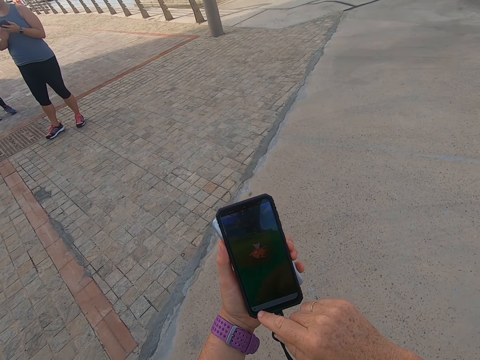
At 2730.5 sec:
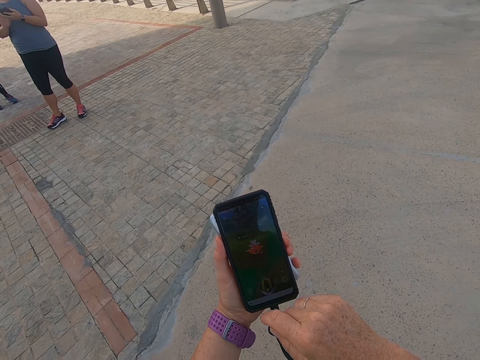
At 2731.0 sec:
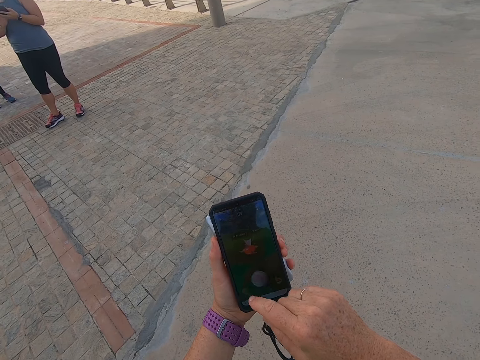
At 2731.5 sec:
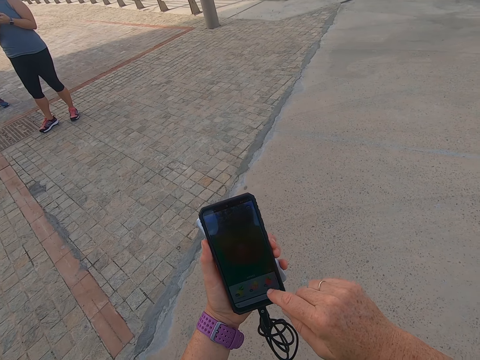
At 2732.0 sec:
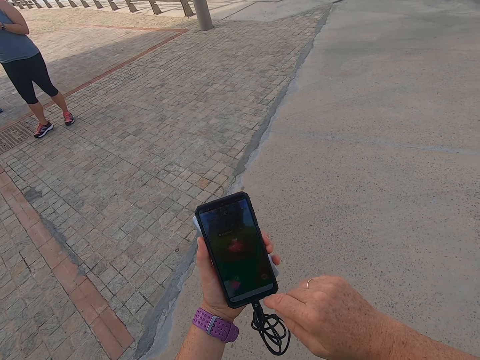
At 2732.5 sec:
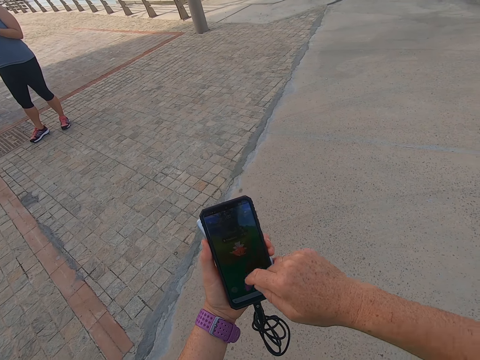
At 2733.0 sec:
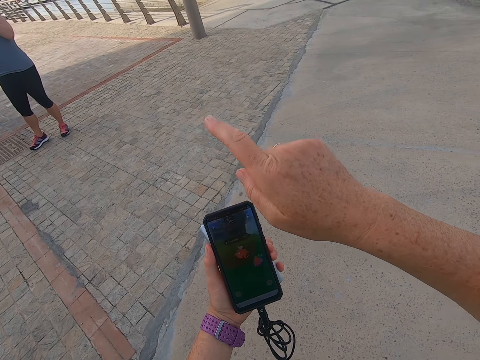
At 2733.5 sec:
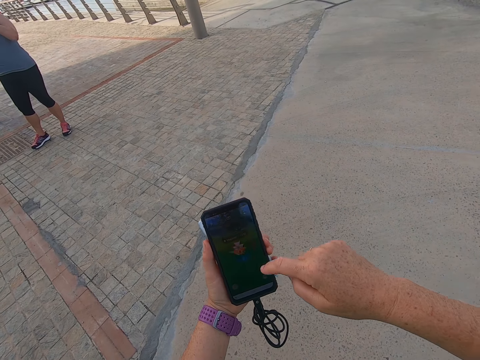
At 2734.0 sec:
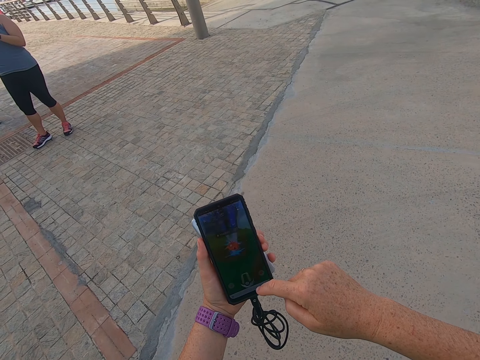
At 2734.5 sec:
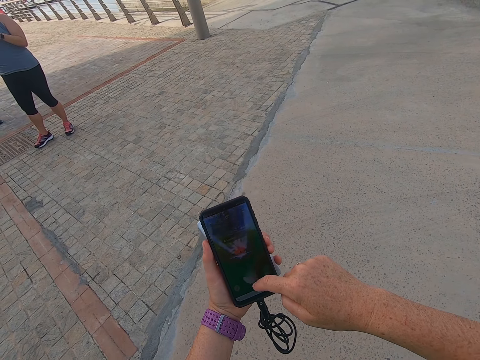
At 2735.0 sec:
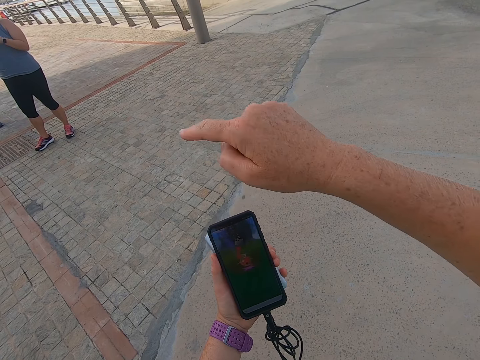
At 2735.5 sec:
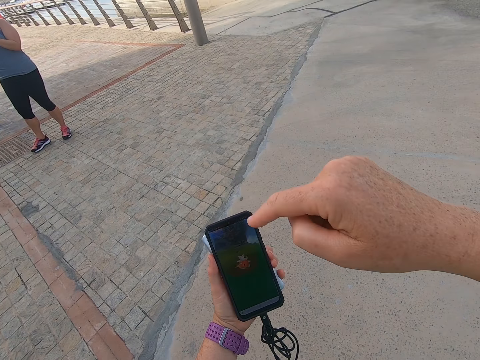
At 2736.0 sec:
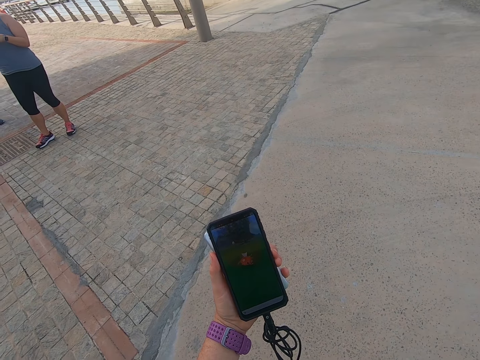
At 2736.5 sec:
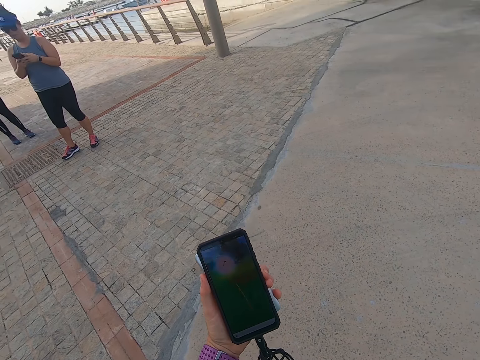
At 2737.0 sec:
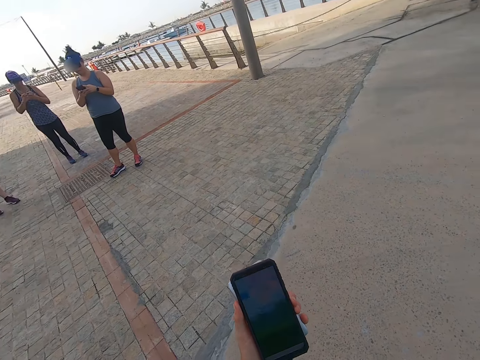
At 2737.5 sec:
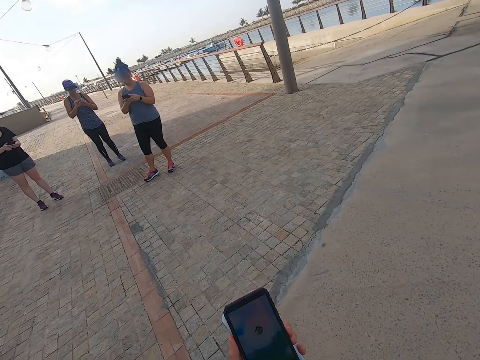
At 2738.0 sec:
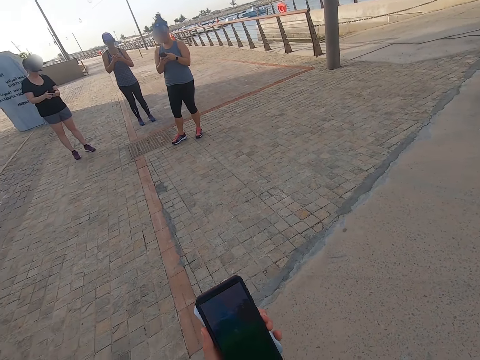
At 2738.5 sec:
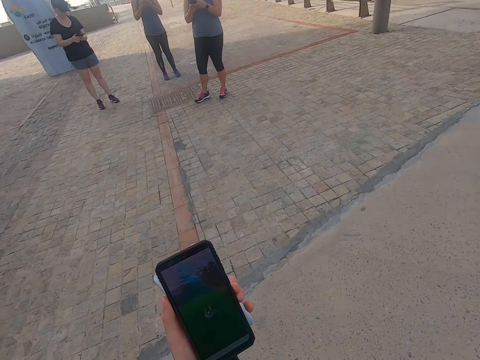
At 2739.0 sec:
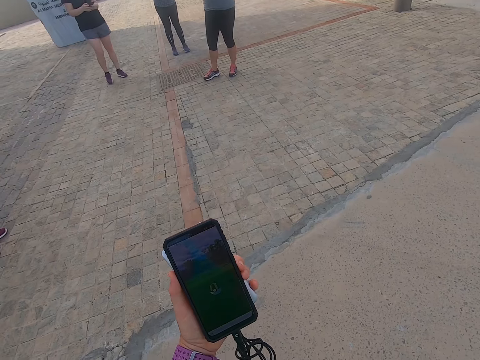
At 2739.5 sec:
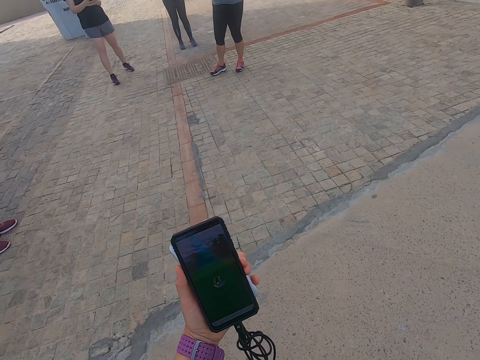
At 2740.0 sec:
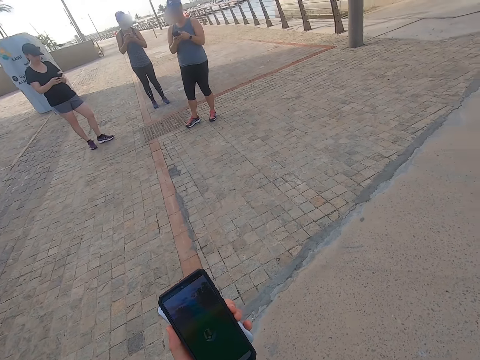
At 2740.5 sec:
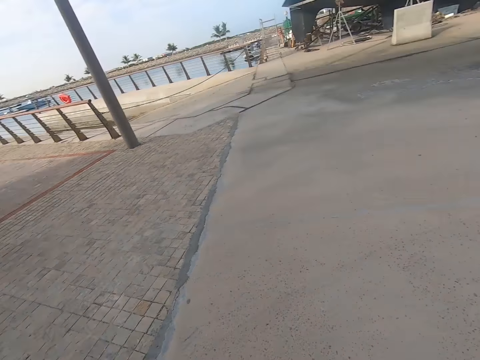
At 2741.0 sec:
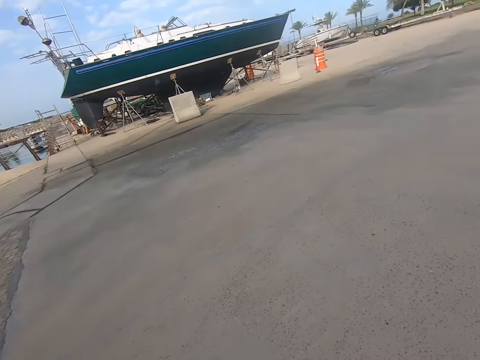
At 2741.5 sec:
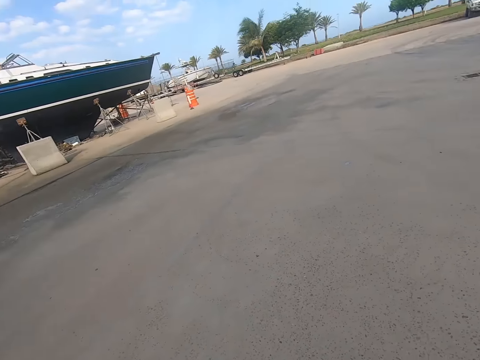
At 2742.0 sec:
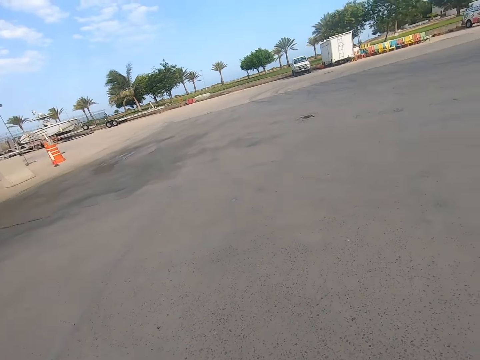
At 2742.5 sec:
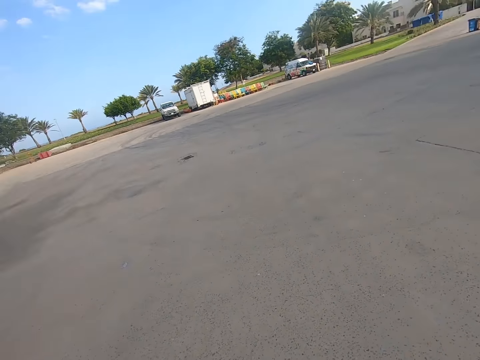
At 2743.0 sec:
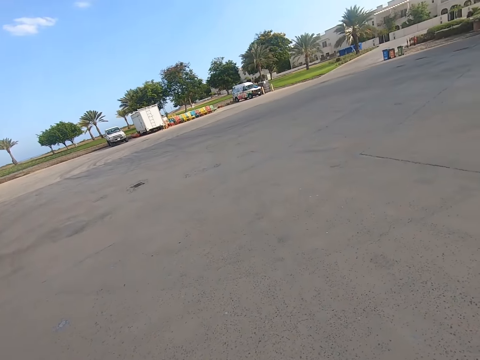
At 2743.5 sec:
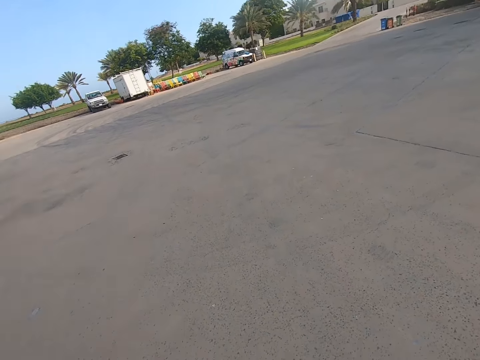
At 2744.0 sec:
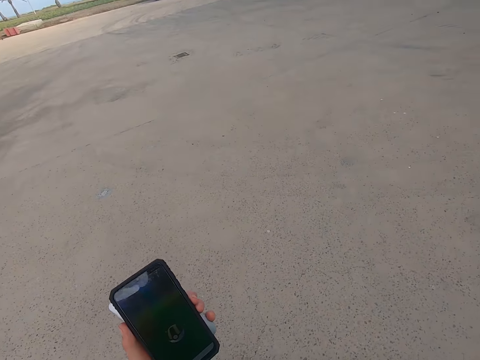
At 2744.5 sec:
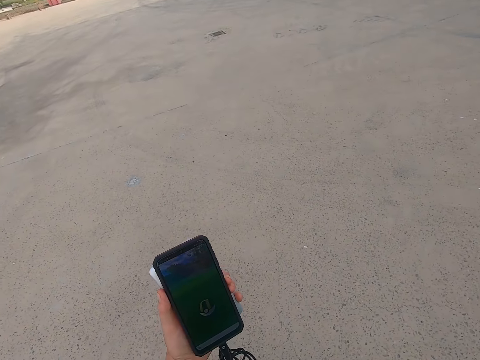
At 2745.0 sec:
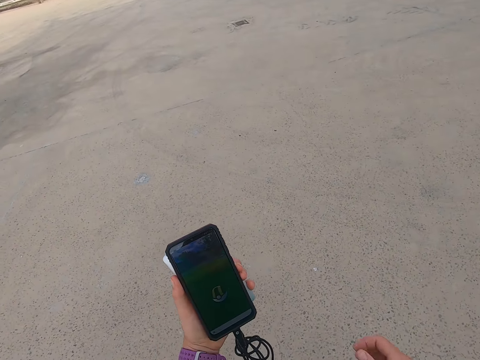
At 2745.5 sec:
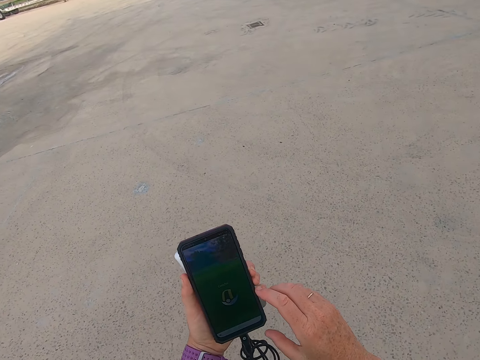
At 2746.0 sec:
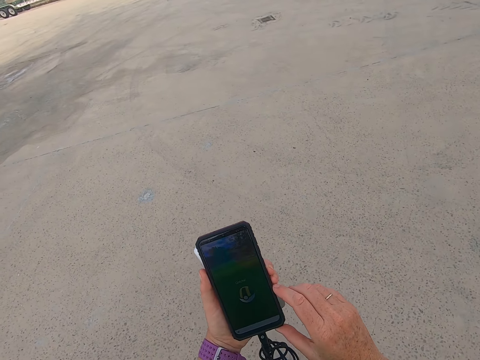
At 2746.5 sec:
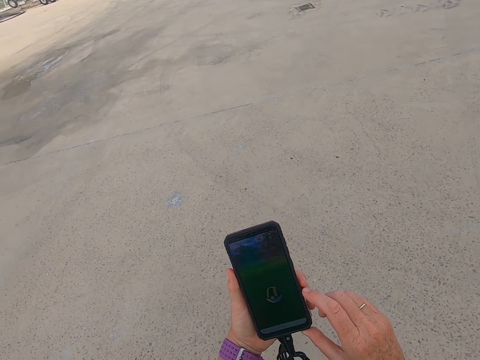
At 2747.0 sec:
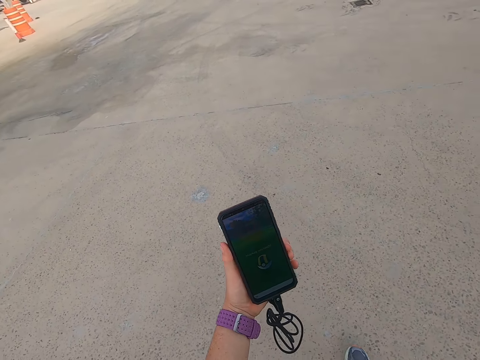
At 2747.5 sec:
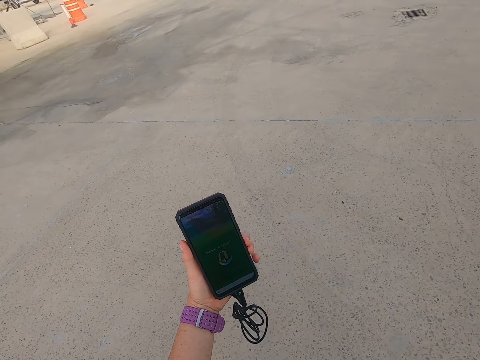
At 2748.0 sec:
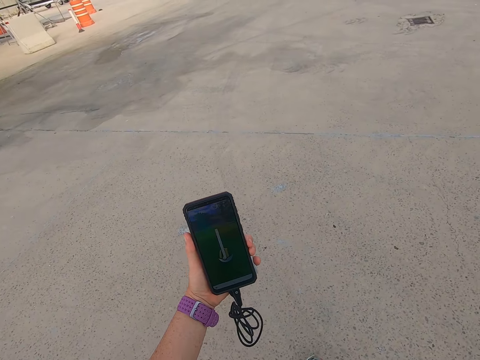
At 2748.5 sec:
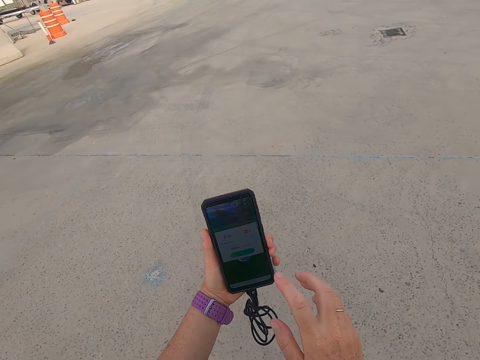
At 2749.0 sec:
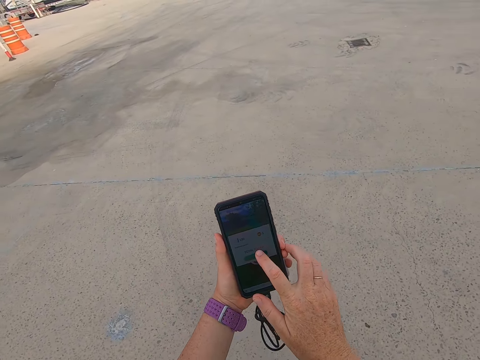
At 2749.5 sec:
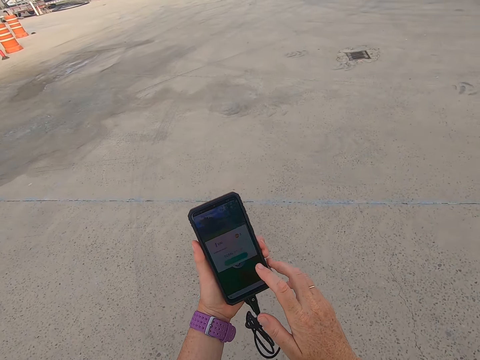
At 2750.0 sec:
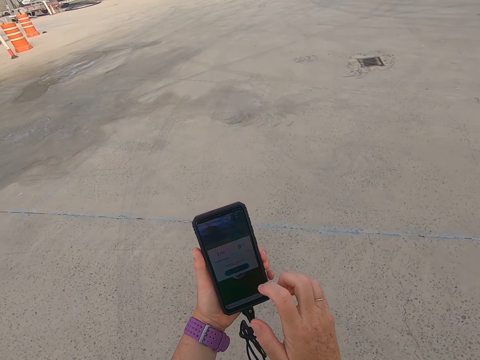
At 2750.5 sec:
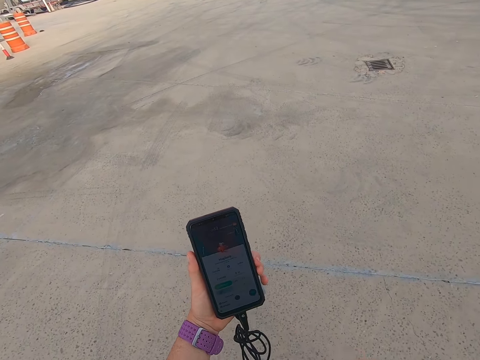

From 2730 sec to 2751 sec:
The camera wearer plays a game on the phone. They look around. They walk on the beach park. They play a game with the cell phone.

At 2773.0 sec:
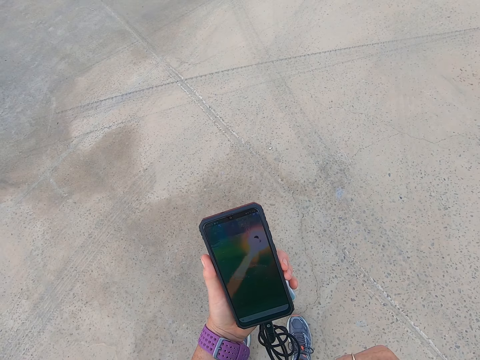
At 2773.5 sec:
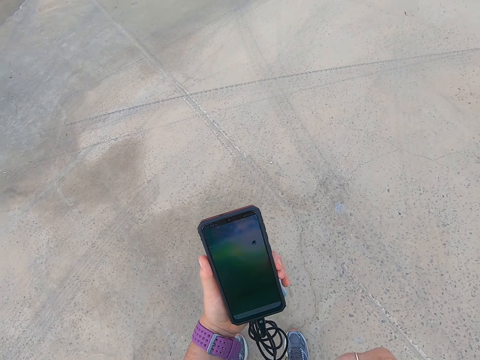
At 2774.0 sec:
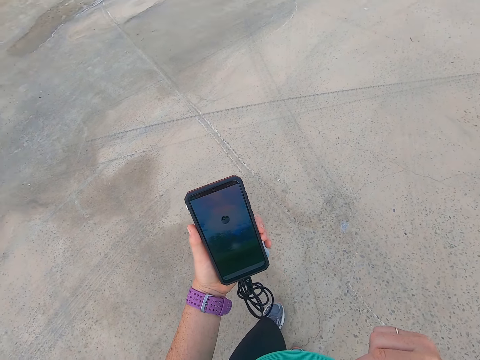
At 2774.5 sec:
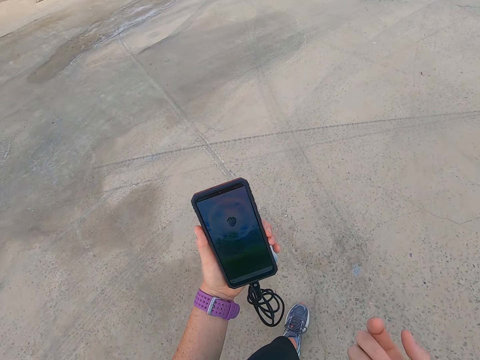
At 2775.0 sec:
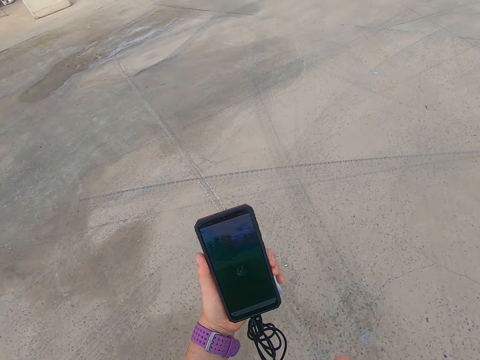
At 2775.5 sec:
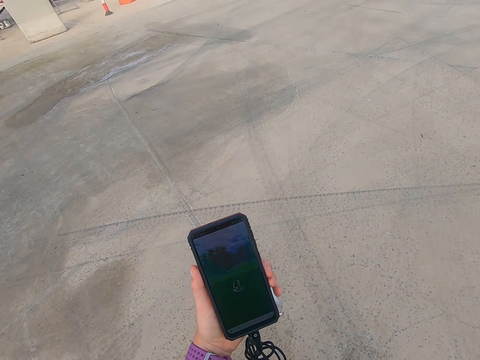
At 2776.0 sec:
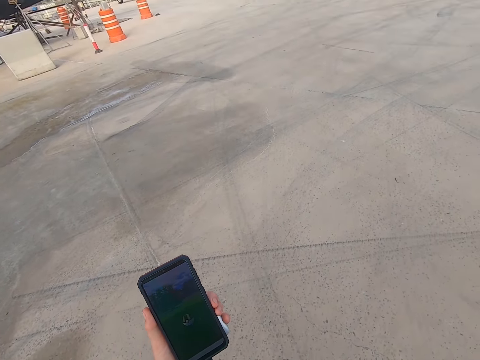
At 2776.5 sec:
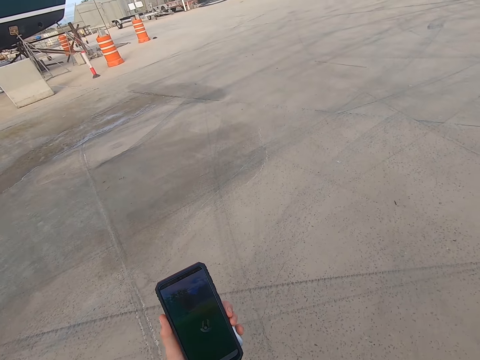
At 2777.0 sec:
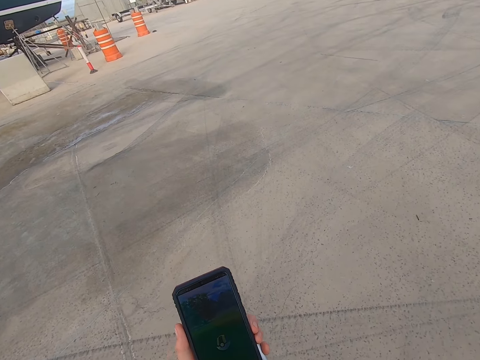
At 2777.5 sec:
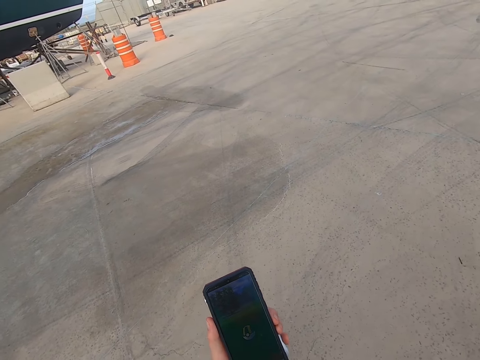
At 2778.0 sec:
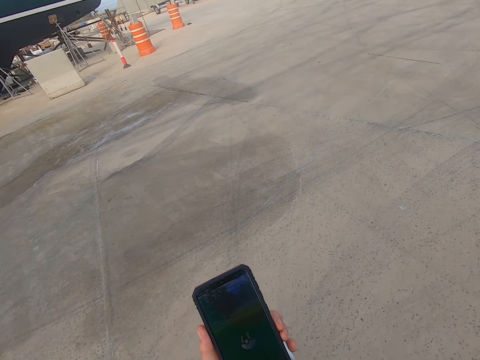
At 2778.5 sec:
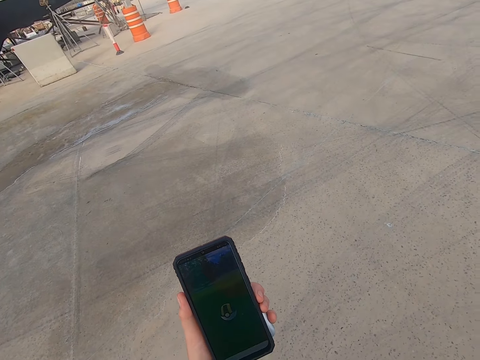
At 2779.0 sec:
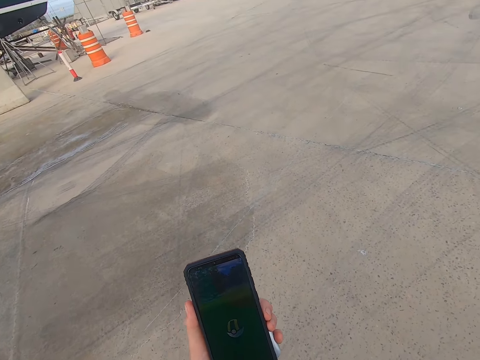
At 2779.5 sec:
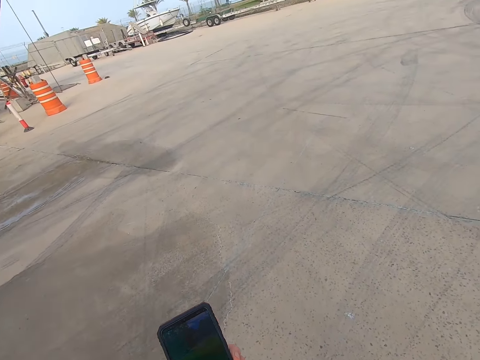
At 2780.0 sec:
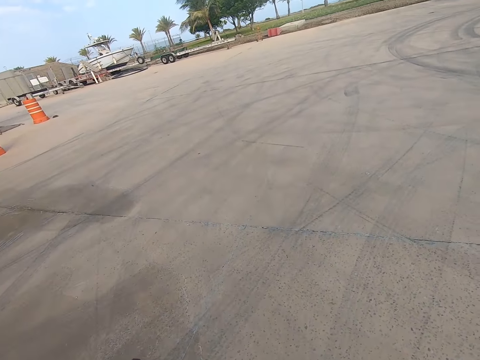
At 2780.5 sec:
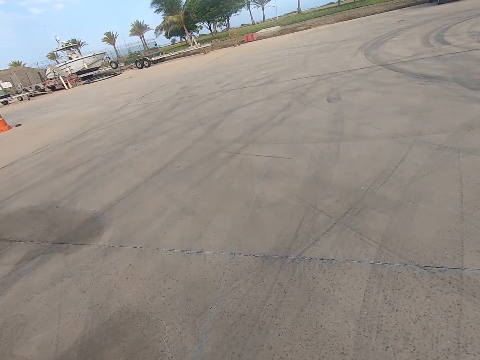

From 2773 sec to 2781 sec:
The camera wearer walks around.
